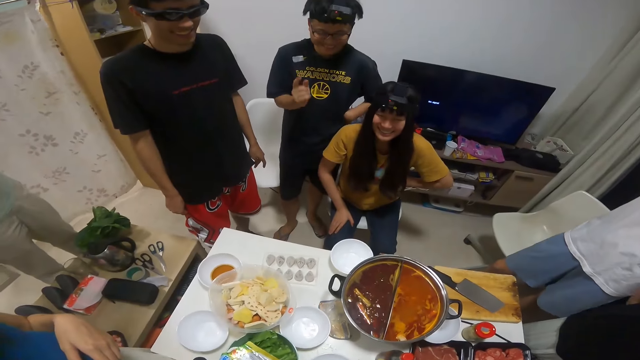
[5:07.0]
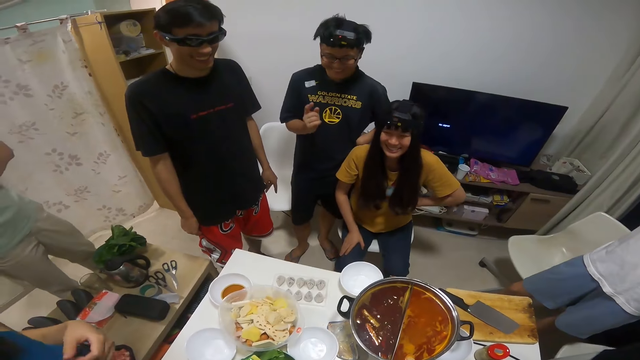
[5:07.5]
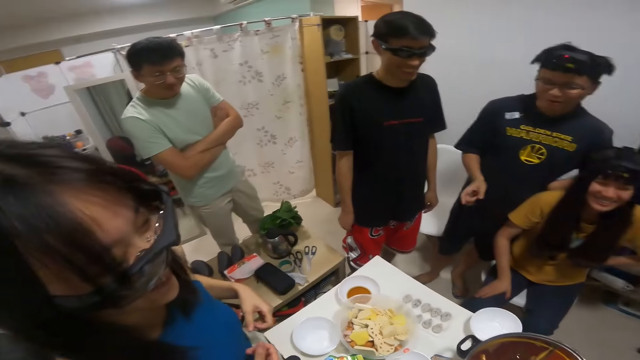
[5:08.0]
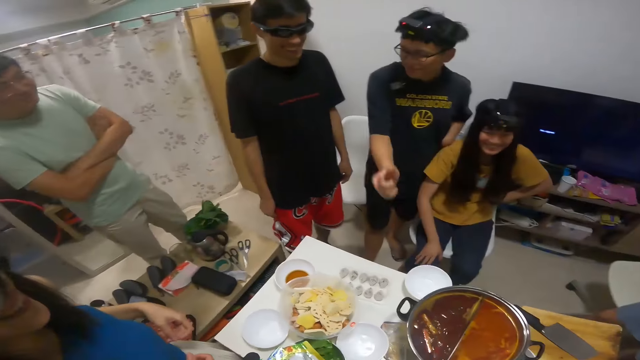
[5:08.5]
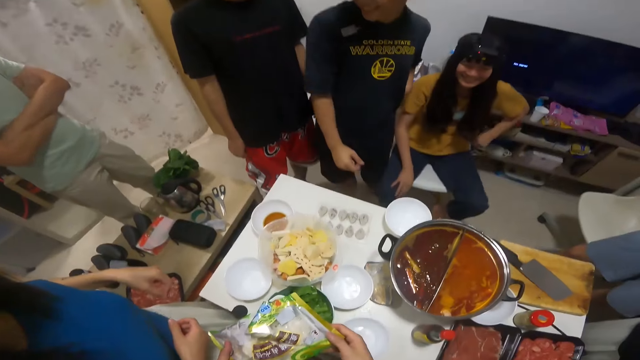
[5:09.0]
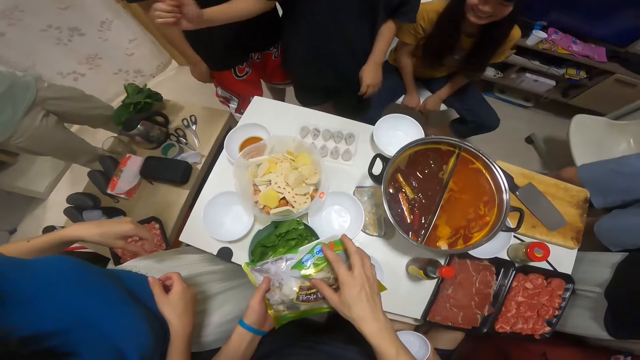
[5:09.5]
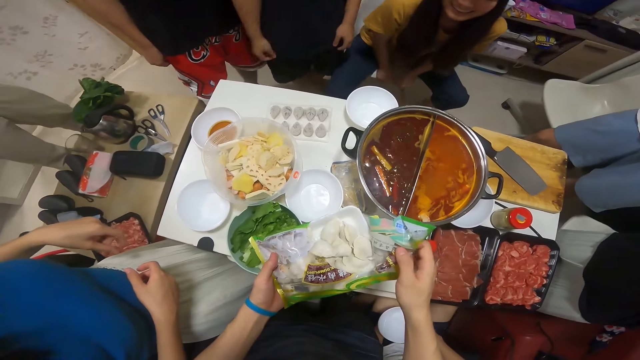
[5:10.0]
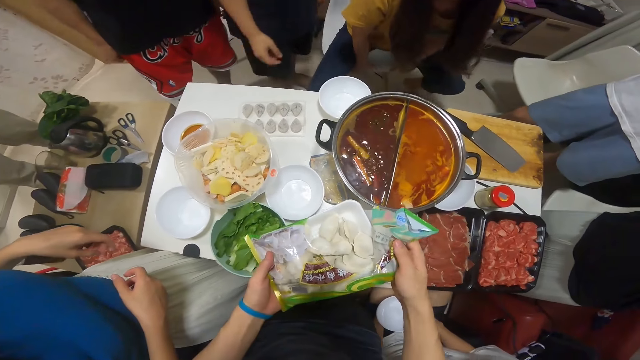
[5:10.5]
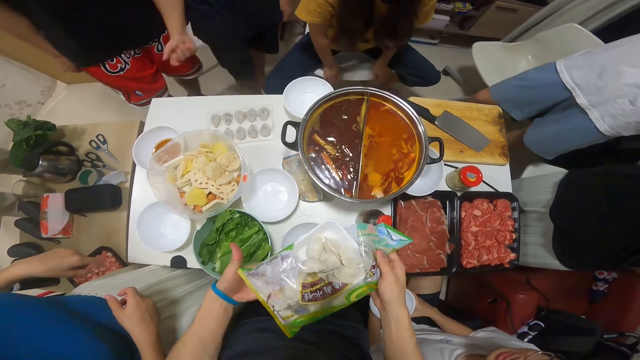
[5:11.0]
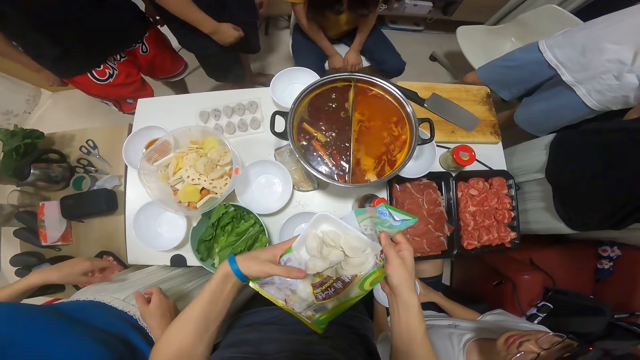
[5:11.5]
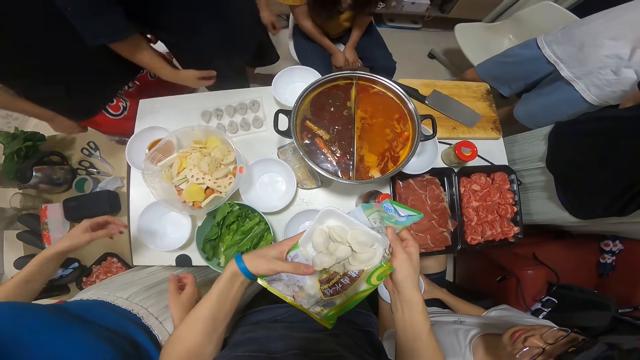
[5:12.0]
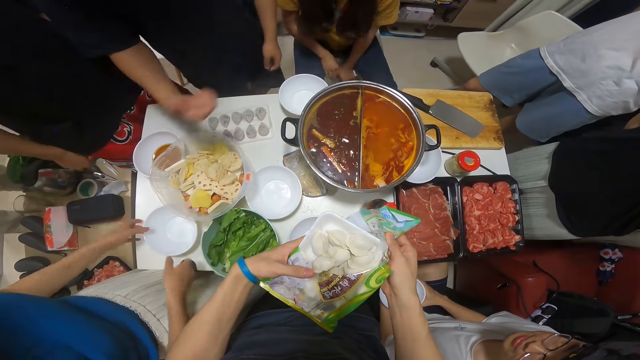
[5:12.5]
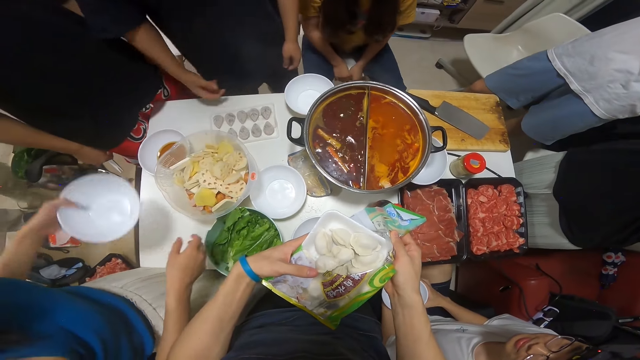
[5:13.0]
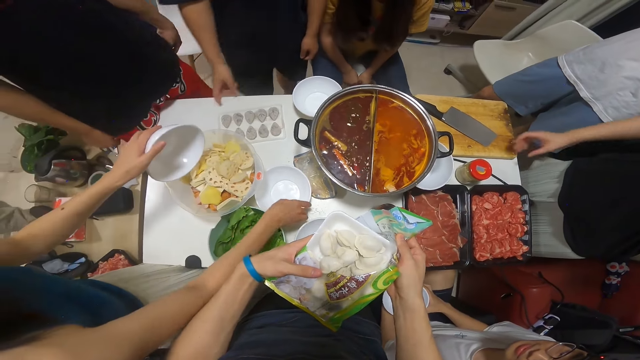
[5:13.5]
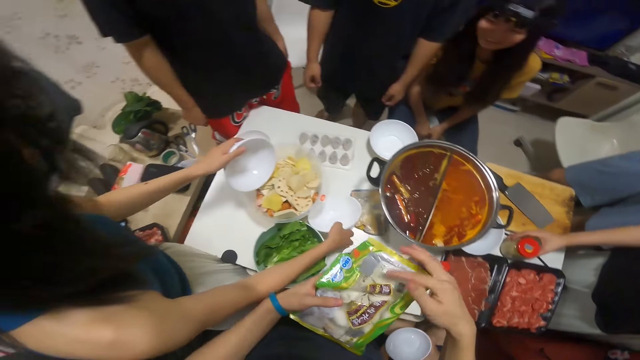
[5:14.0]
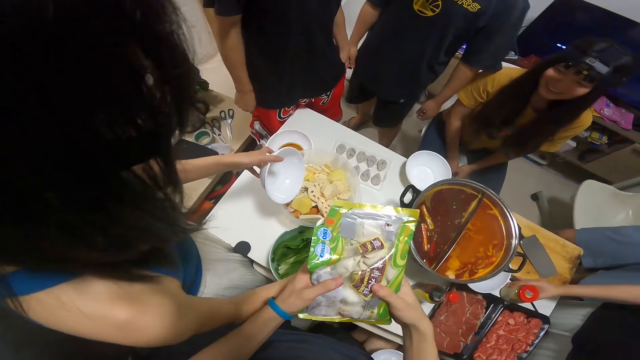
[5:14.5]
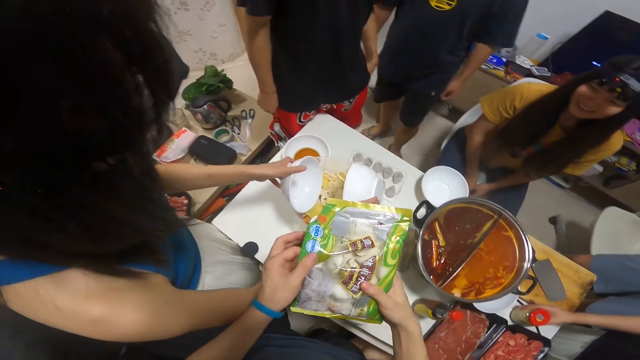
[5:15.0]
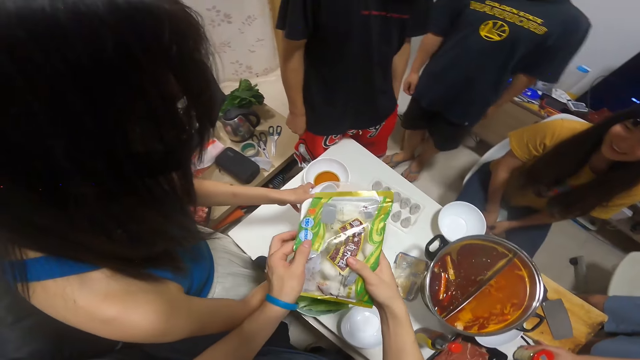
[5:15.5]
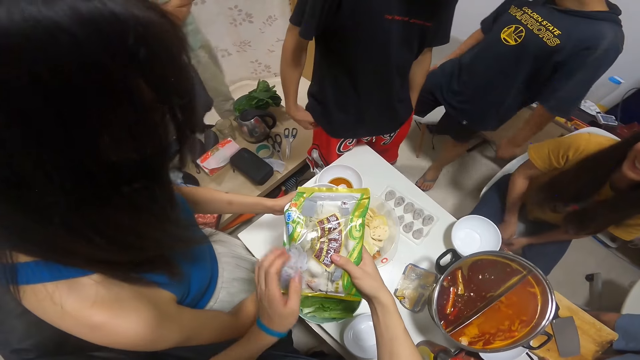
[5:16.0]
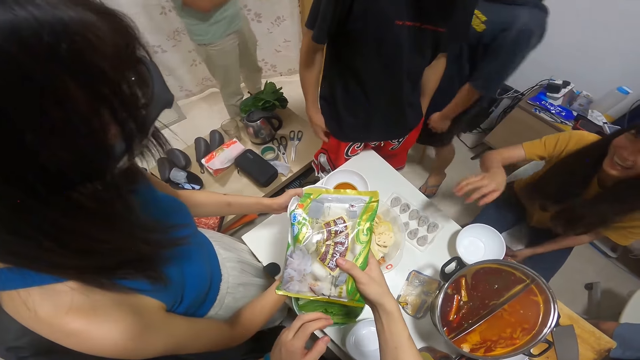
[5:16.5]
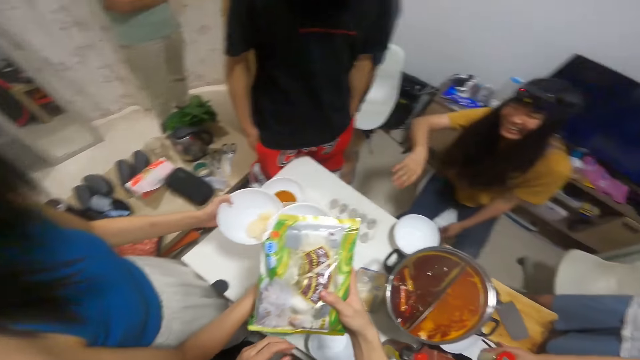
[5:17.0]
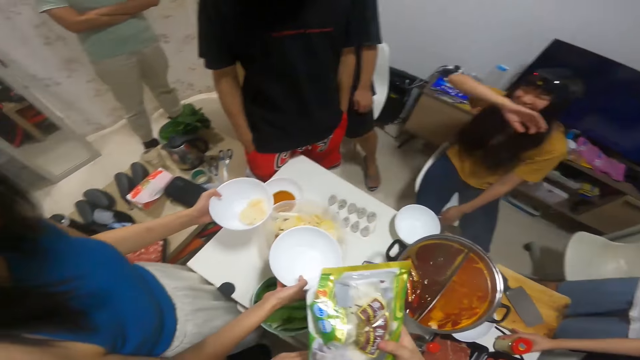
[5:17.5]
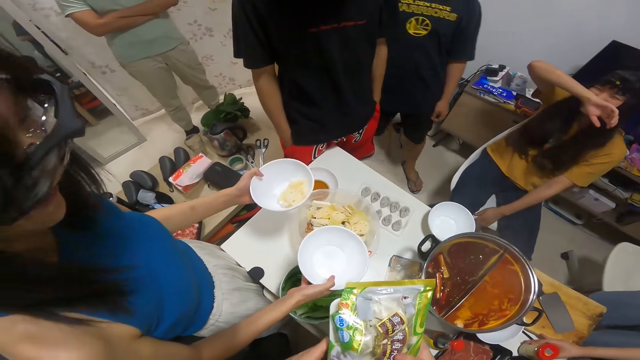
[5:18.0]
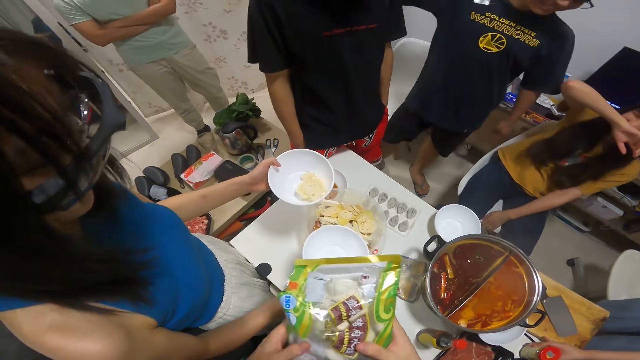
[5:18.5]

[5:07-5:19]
A man interacts with several people. The camera wearer opens the pack with his right hand. A woman takes the bowl from the table with her left hand. Another woman moves a bottle on the table. The first woman takes a bowl from the table with her right hand. The camera wearer closes the pack with his right hand. The first woman puts the bowl in the fried lotus with her right hand. She puts the bowl in the fried lotus with her left hand. She takes fried lotus with the bowl in her left hand.

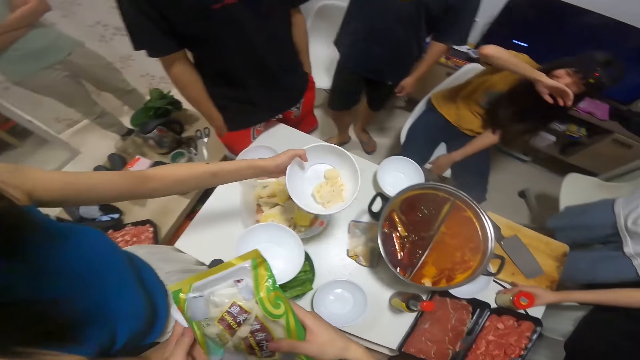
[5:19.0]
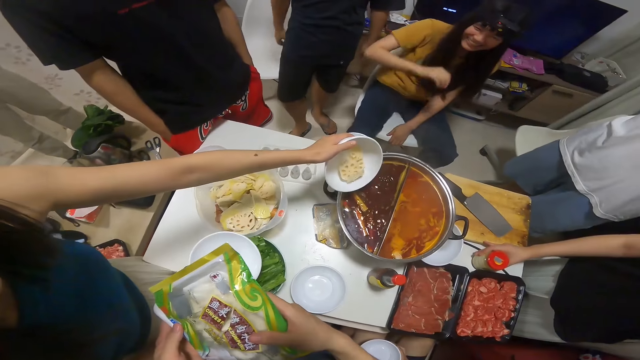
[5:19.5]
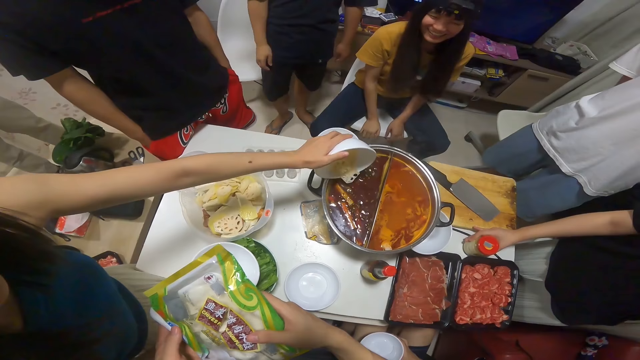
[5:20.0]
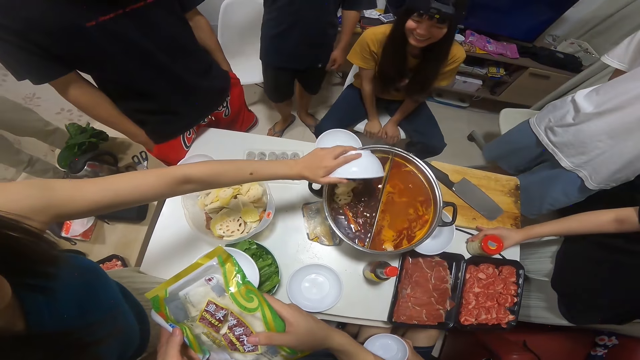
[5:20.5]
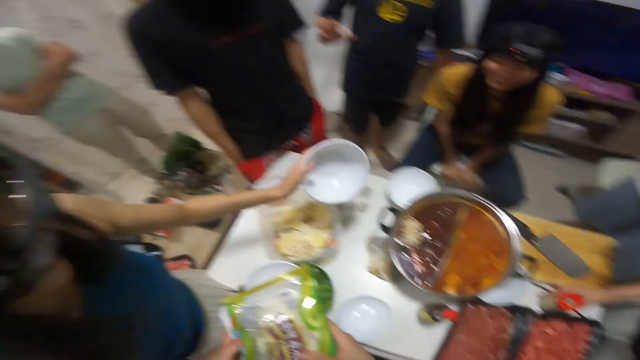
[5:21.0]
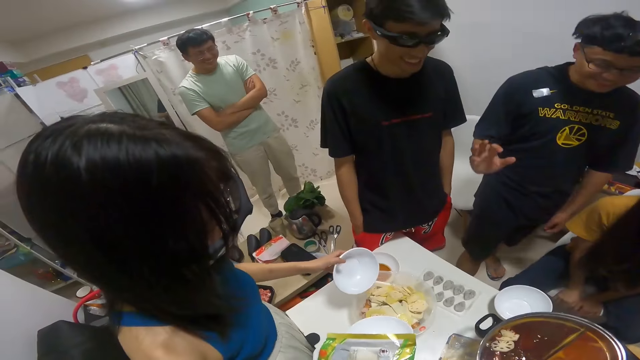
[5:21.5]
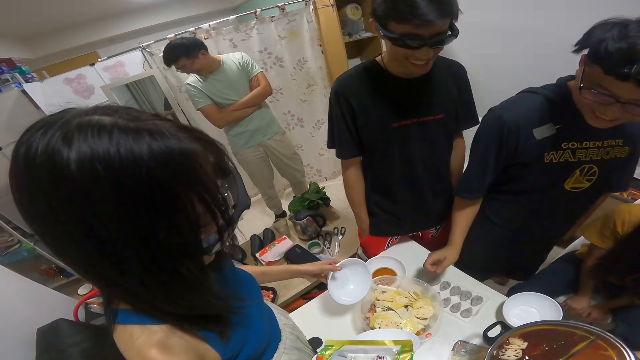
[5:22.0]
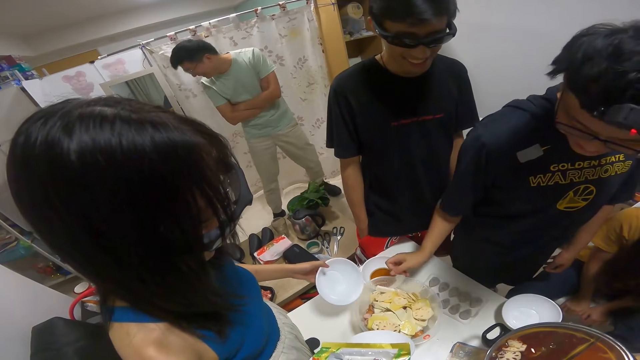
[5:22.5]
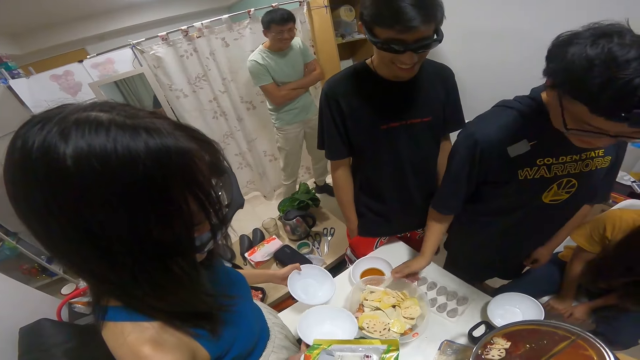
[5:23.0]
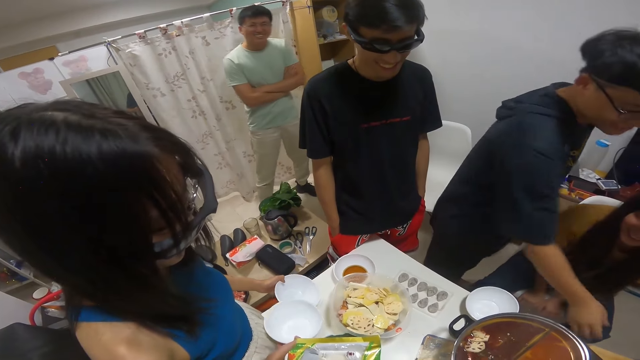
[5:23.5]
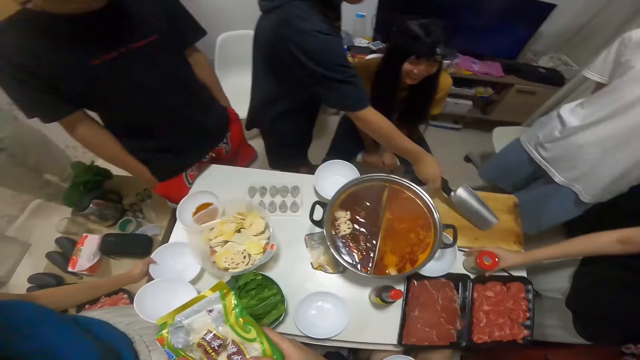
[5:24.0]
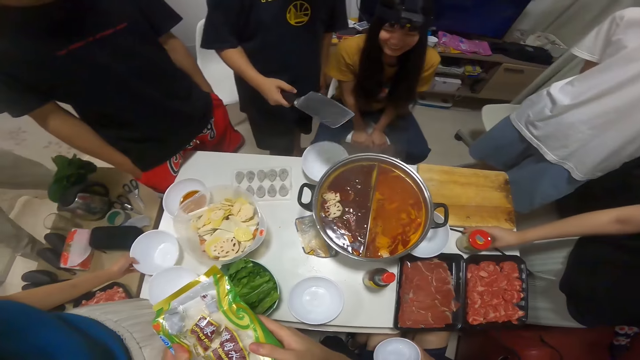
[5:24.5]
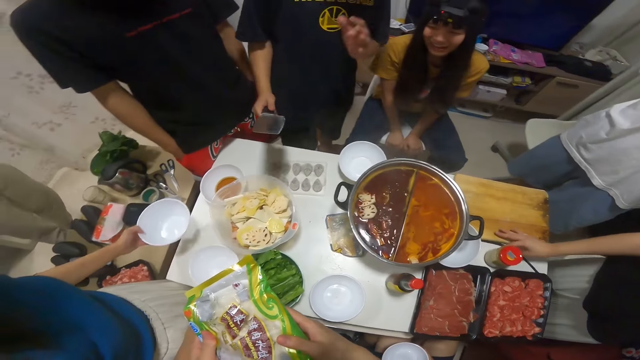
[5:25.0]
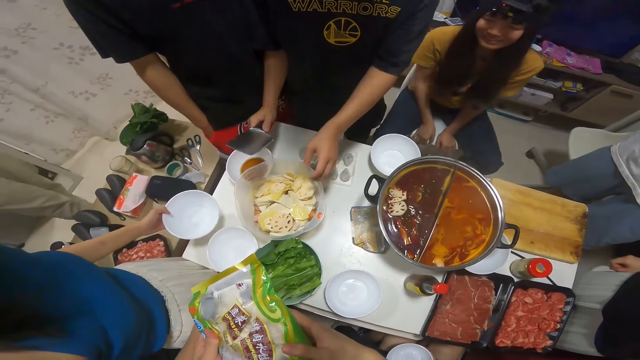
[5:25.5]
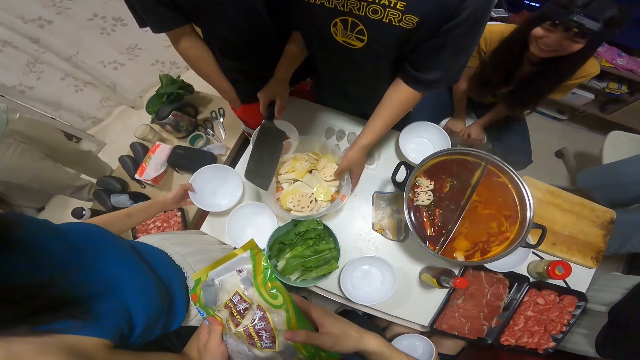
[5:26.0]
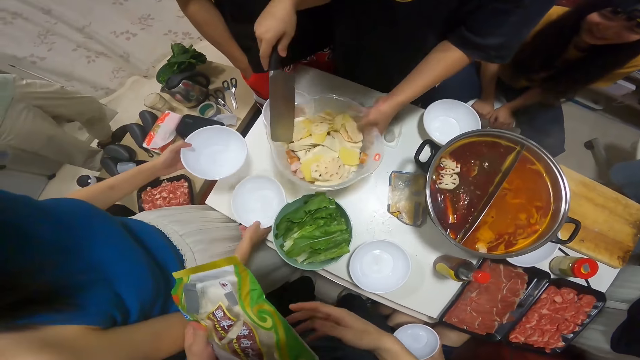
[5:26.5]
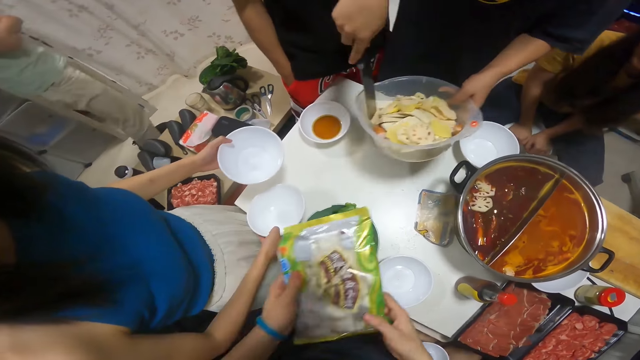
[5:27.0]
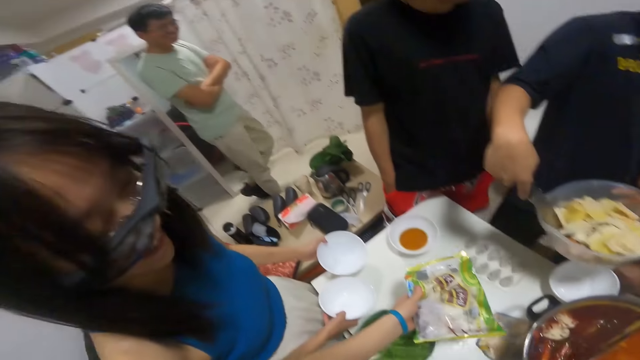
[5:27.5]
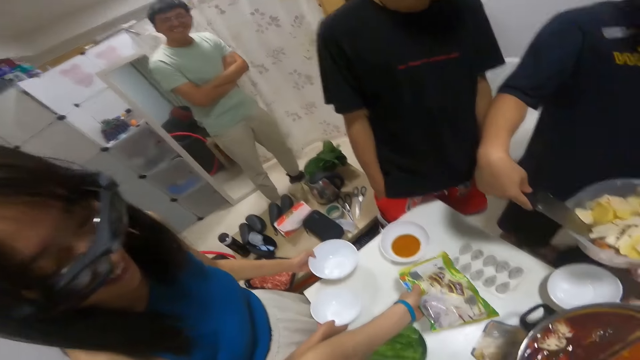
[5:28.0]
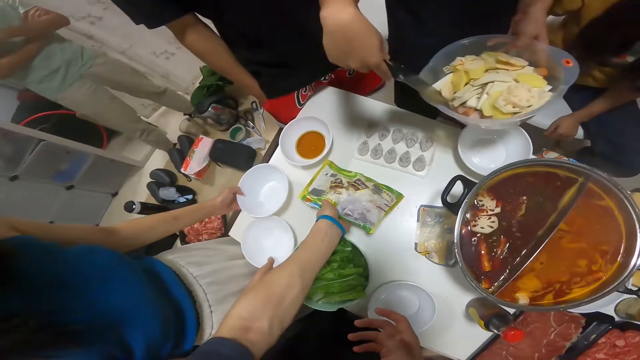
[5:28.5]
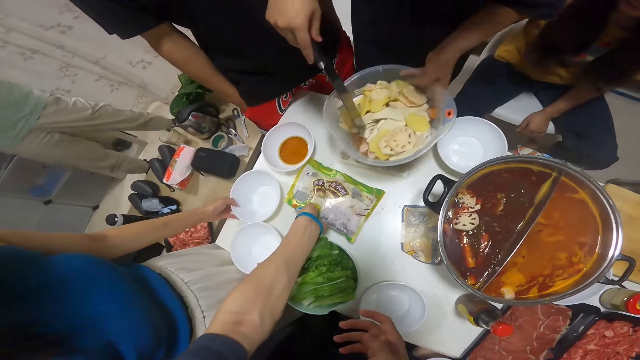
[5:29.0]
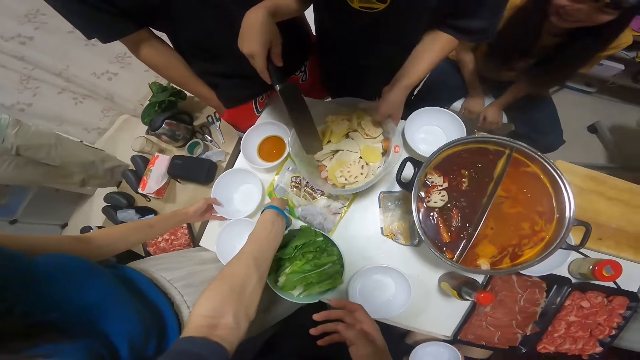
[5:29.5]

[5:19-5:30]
A woman puts the fried lotus in the boiling soup. A girl puts pasta in the bowl. A man interacts with several people. Another man picks up a knife from the table with his left hand. The second man carries the bowl of fried lotus with his left hand, and puts the knife in the bowl of fried lotus. The camera wearer places the pack on the table with his left hand.
